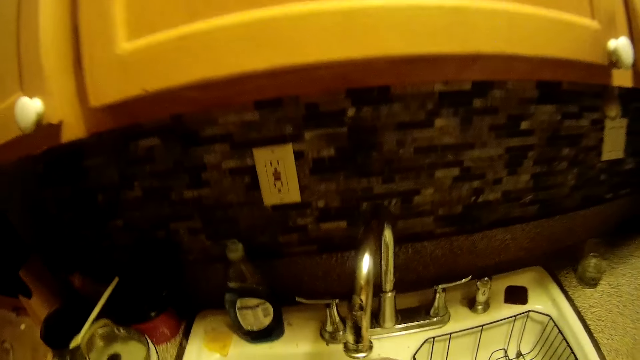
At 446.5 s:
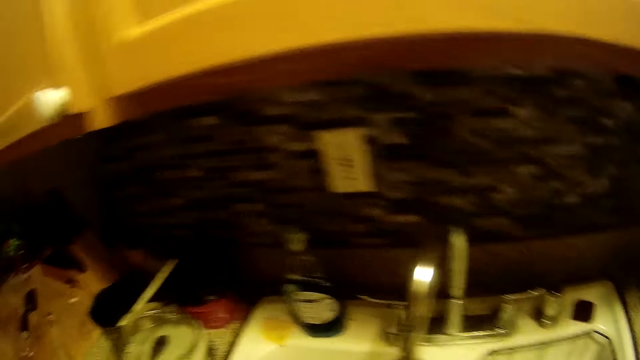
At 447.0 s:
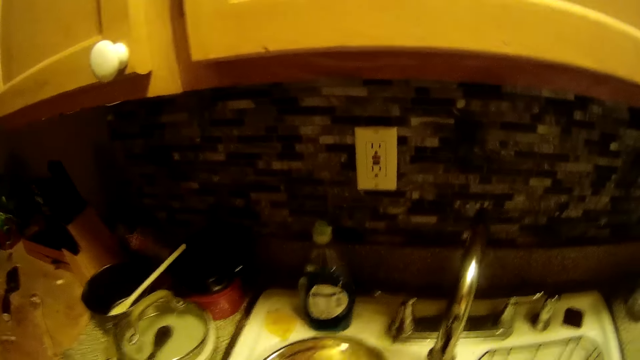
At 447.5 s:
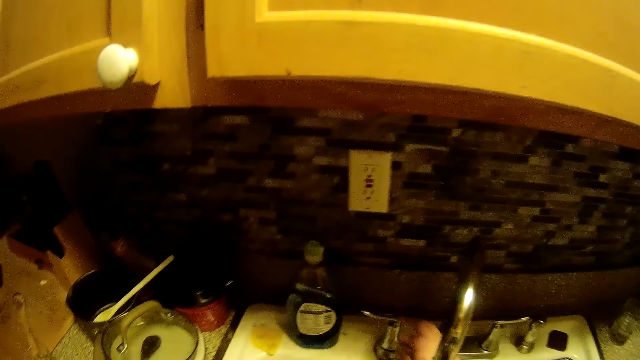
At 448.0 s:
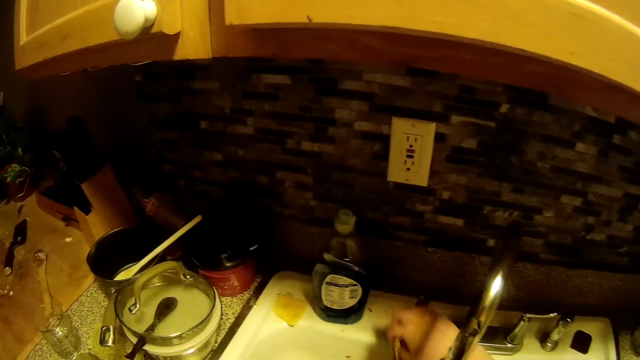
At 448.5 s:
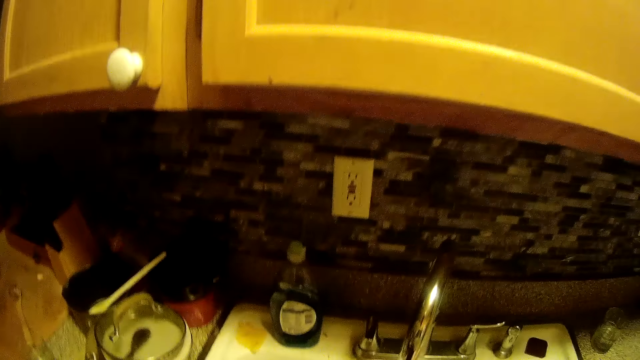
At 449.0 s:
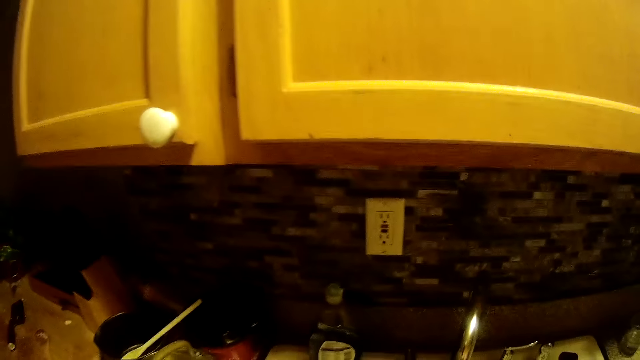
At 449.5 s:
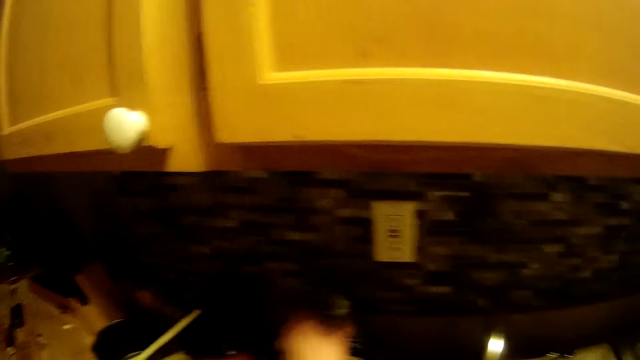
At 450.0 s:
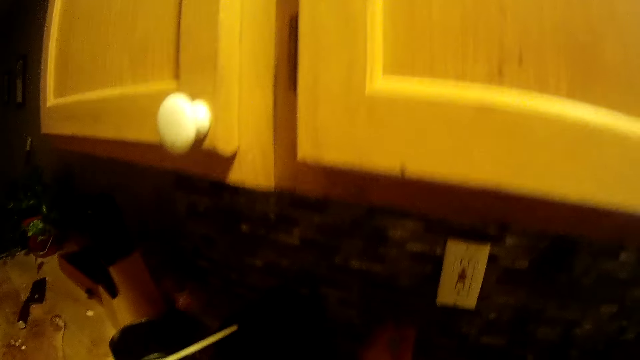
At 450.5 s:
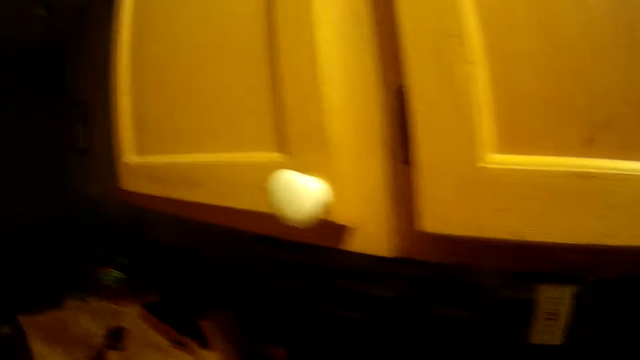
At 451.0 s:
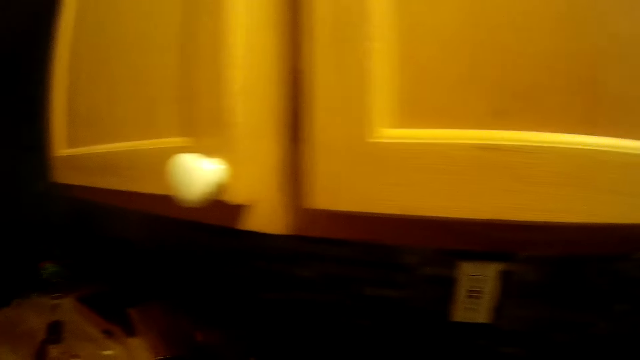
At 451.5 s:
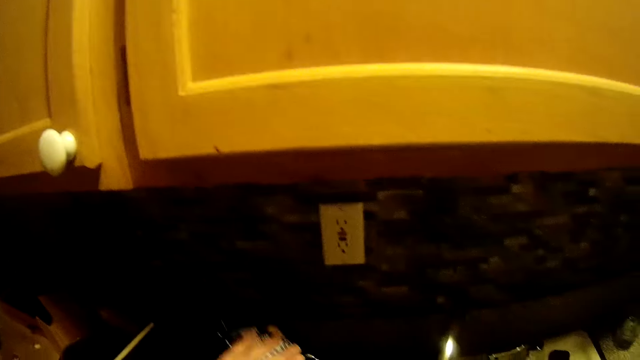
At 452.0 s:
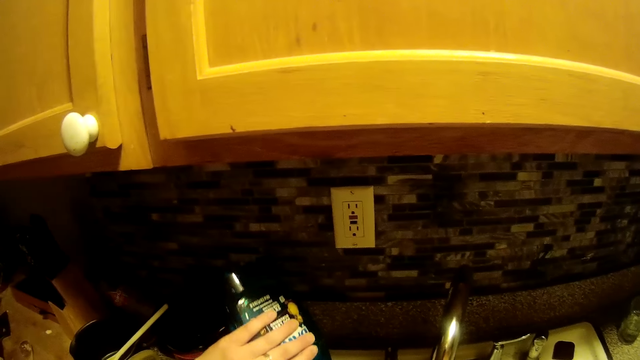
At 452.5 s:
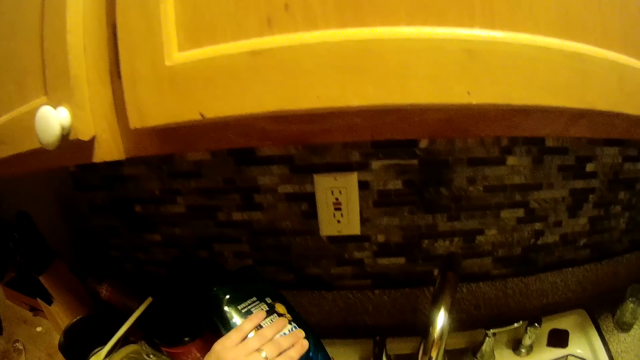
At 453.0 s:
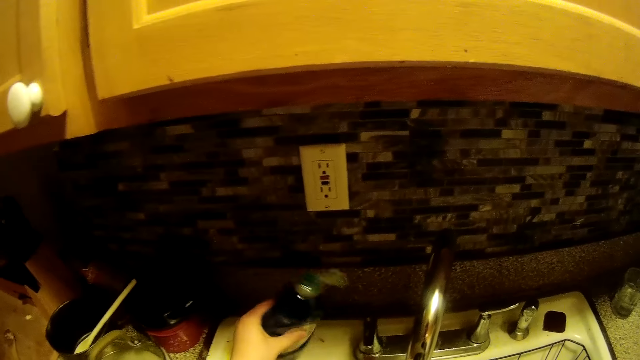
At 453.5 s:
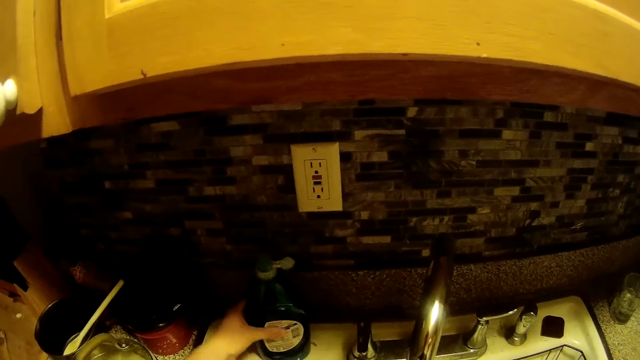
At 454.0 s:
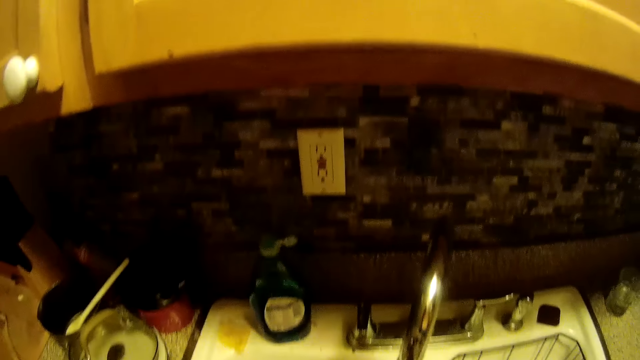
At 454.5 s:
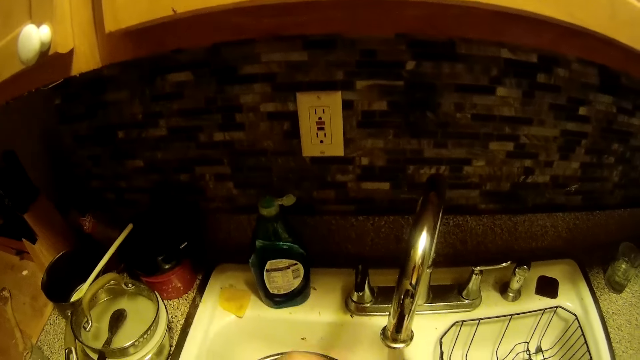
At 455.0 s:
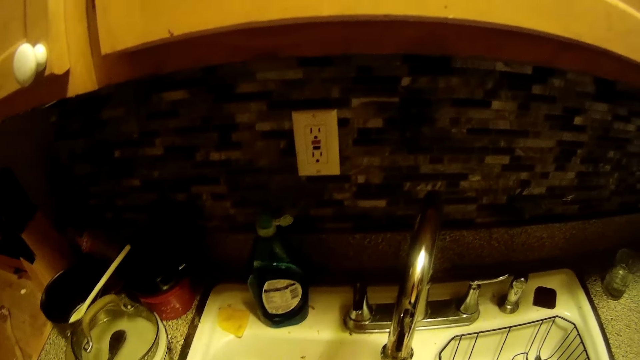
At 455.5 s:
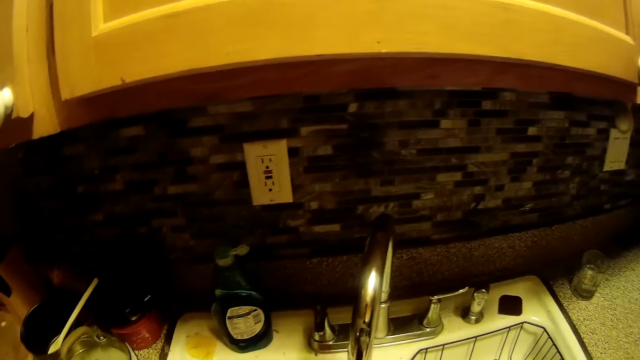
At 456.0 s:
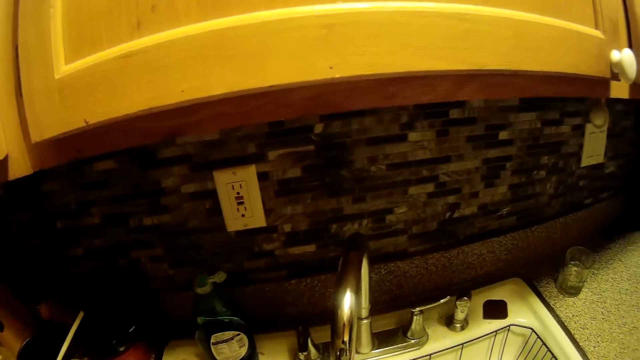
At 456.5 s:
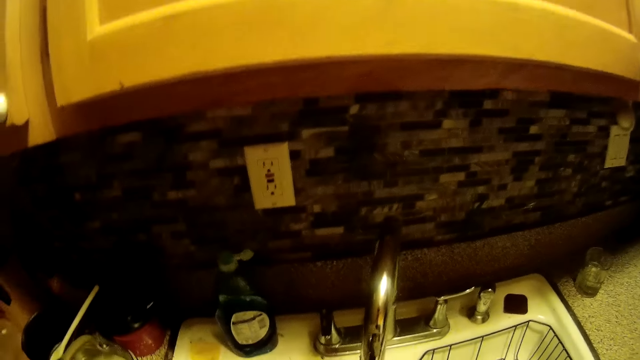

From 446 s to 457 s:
The camera wearer picks up a plate on the kitchen sink with her left hand. She opens a kitchen sink tap with her right hand. She talks to a man. She talks to the man again. She picks up a liquid soap bottle with her left hand from the kitchen sink. She flips the liquid detergent bottle in her left hand. She pours the liquid soap. She places the liquid detergent bottle in her left hand on the kitchen sink.

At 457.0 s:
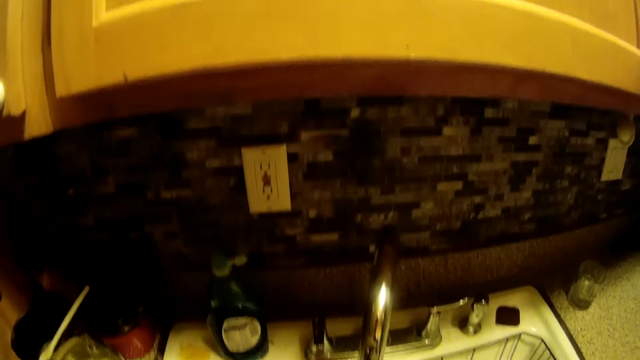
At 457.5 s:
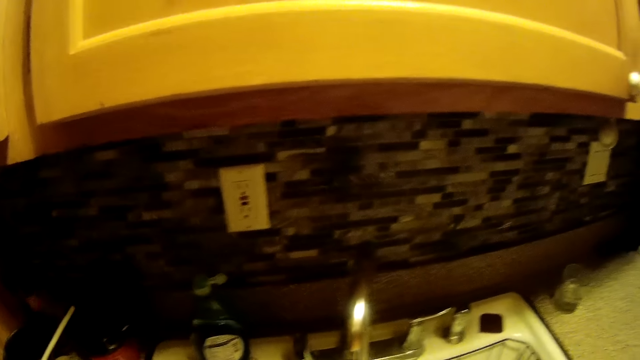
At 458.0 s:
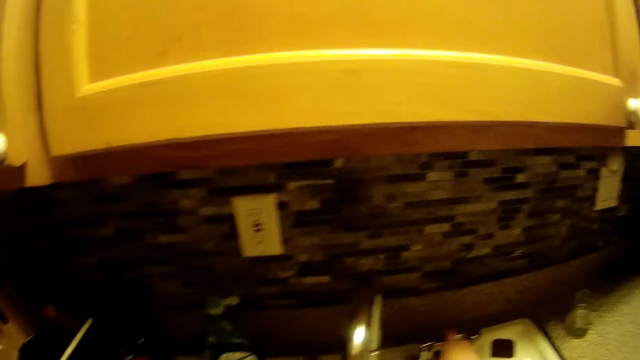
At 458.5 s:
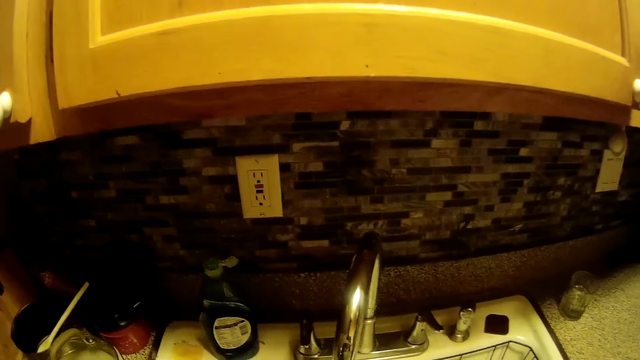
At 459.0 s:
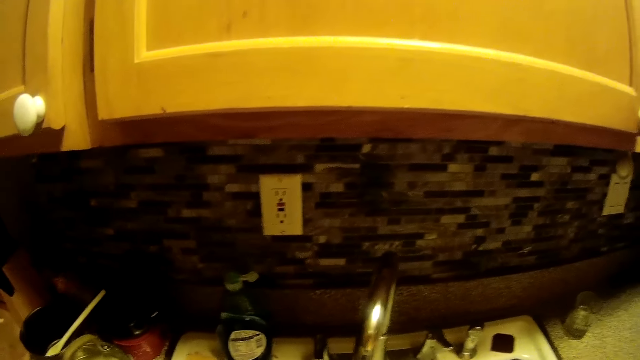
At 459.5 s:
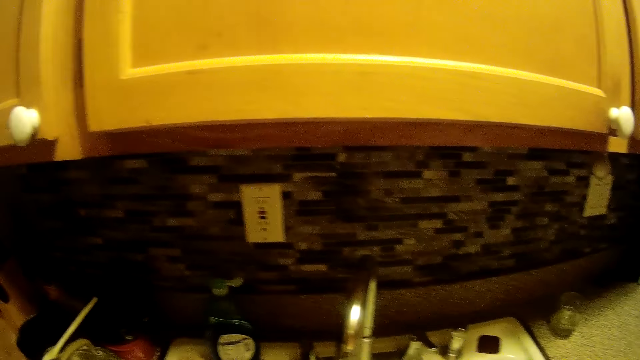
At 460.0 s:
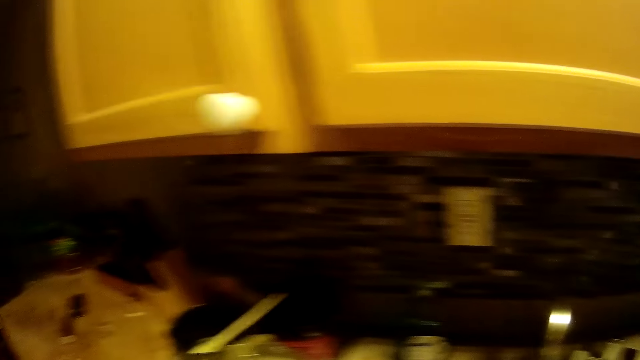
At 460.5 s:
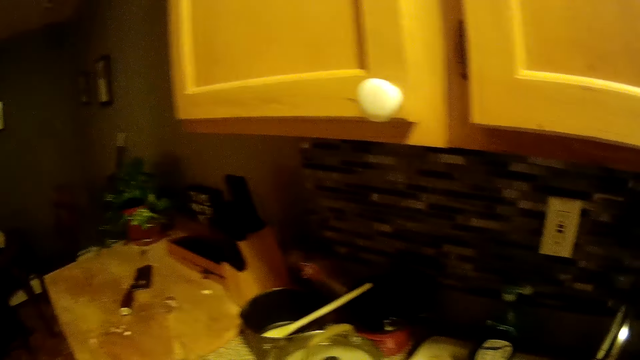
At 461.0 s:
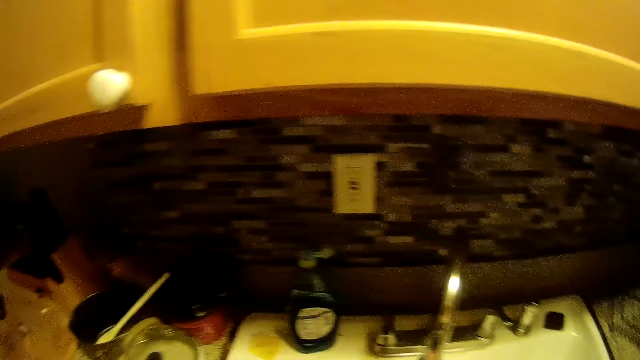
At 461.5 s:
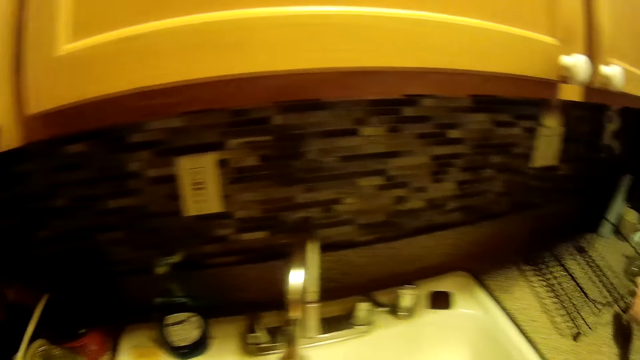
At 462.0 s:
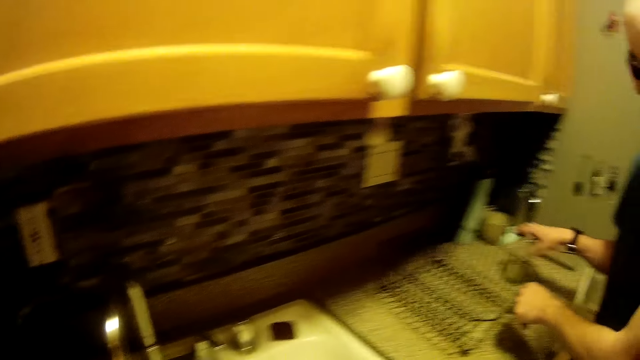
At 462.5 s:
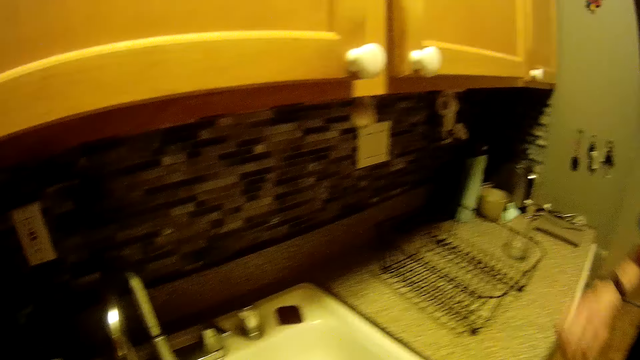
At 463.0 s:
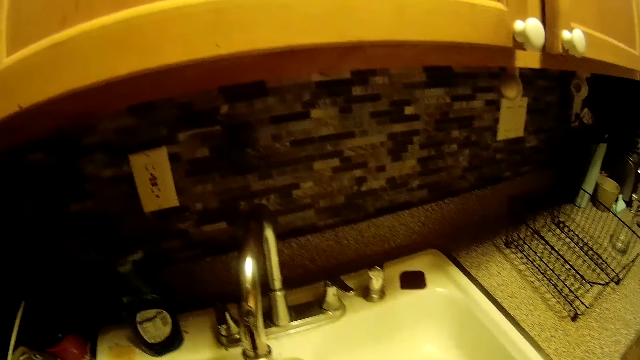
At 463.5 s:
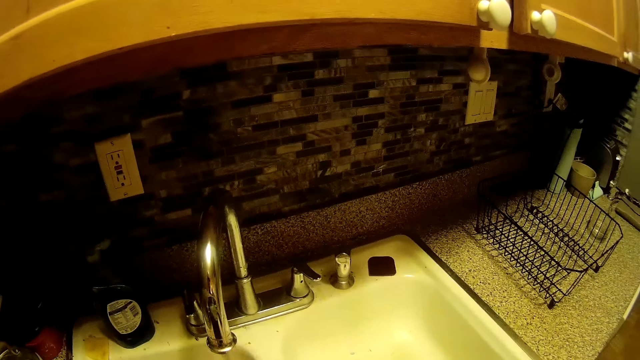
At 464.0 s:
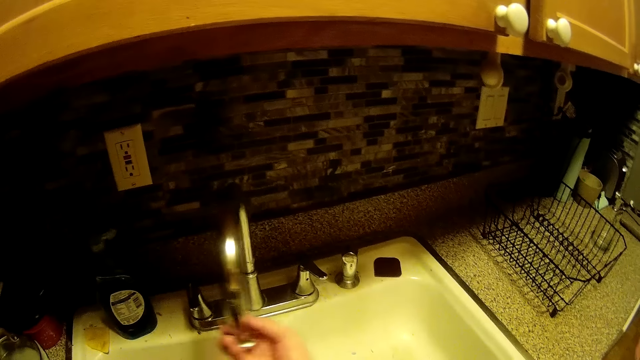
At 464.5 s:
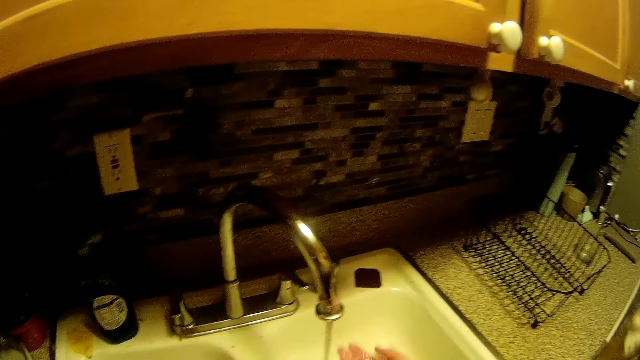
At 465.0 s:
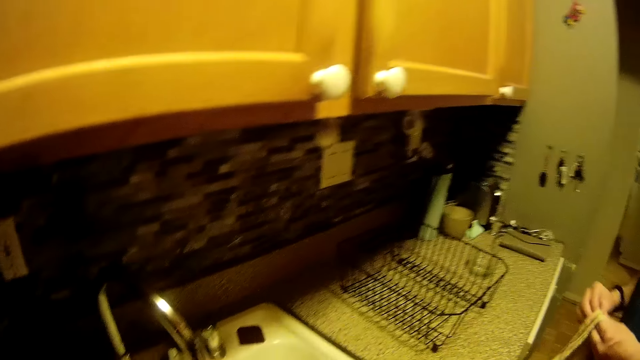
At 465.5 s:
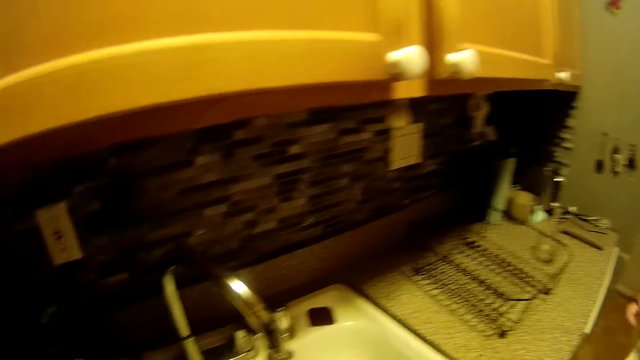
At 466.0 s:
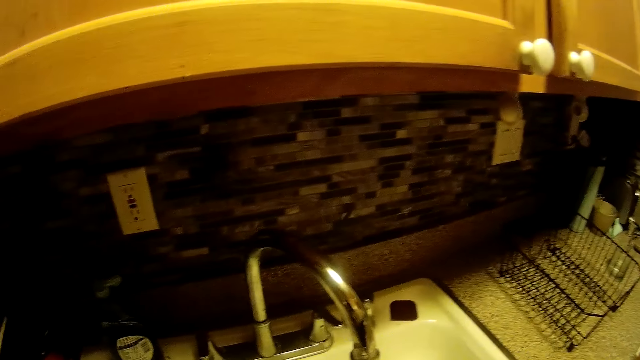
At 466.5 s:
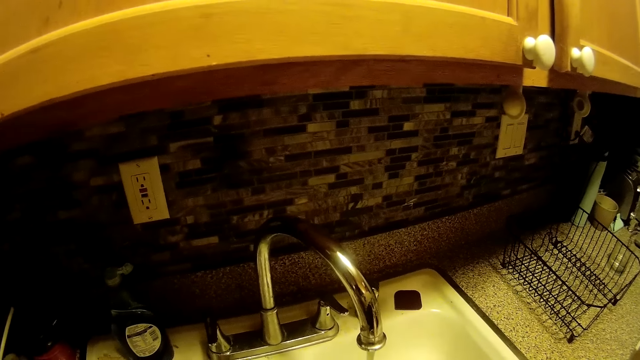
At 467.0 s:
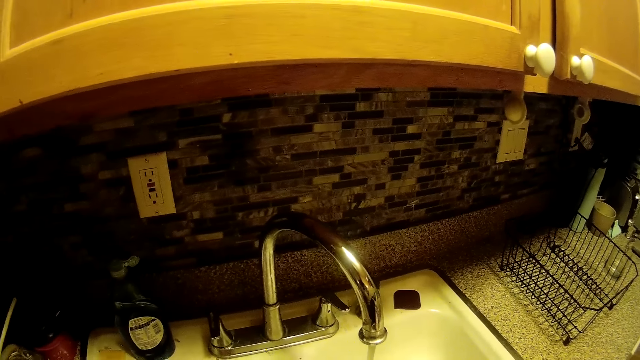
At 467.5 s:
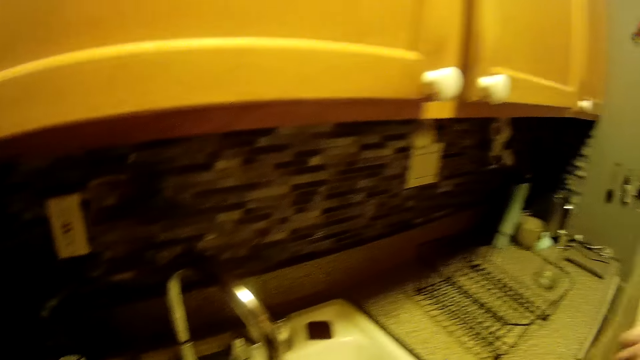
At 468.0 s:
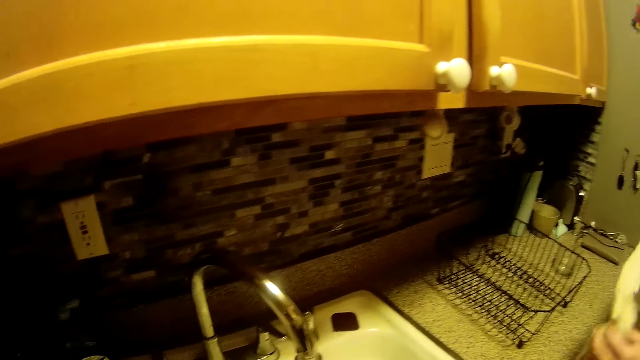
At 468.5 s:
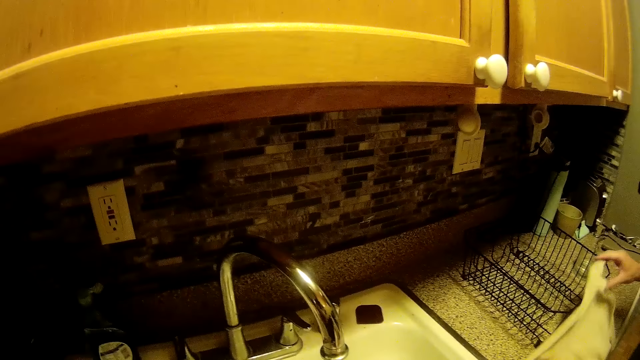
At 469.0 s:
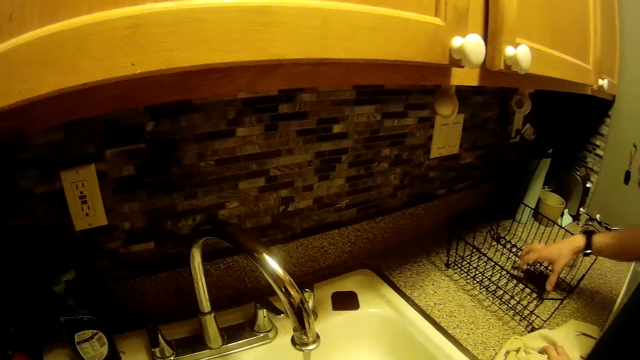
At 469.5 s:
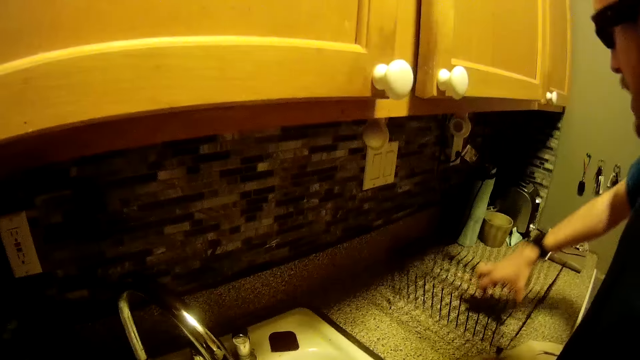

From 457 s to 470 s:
The camera wearer talks to a man. She closes the kitchen sink tap with her right hand. The man places a silverware basket on the kitchen counter top with both hands. The camera wearer adjusts the kitchen sink tap with her right hand. The man rolls a napkin with both hands. The camera wearer talks to the man. The man unwraps the napkin with both hands.
